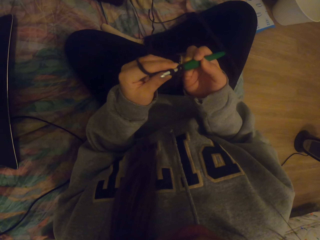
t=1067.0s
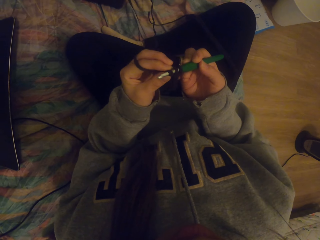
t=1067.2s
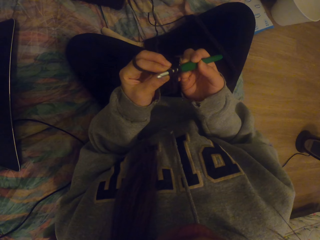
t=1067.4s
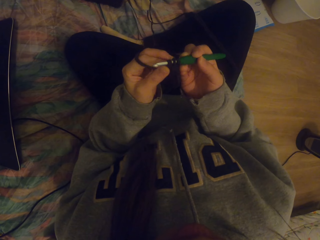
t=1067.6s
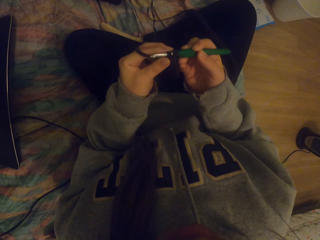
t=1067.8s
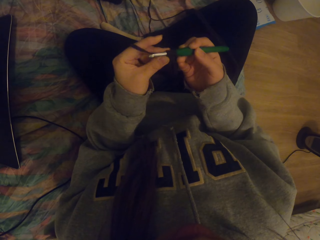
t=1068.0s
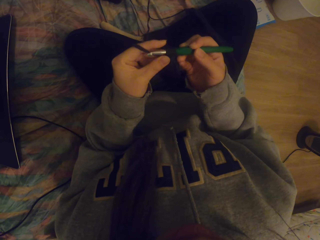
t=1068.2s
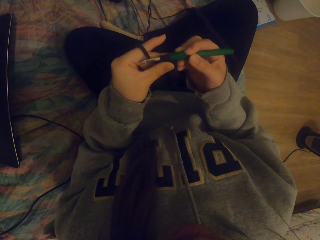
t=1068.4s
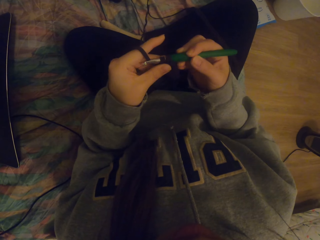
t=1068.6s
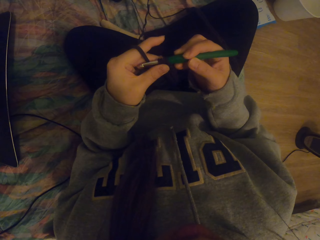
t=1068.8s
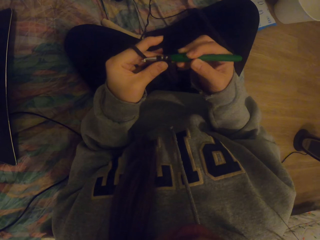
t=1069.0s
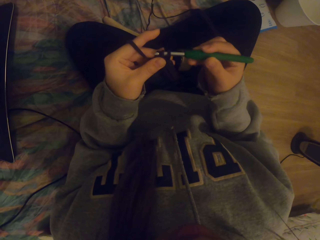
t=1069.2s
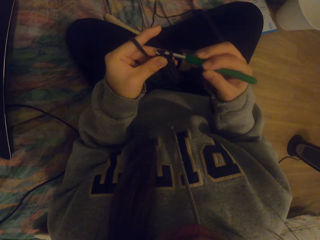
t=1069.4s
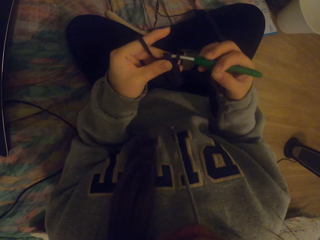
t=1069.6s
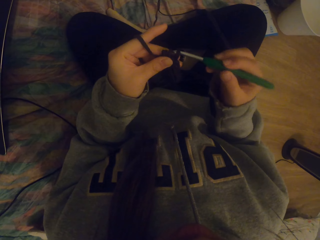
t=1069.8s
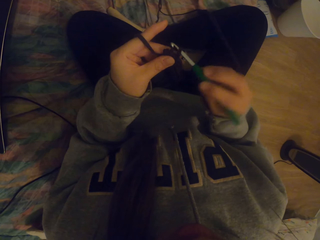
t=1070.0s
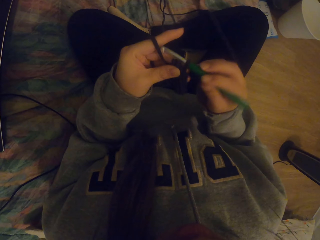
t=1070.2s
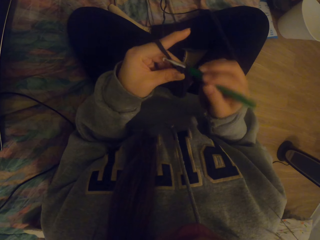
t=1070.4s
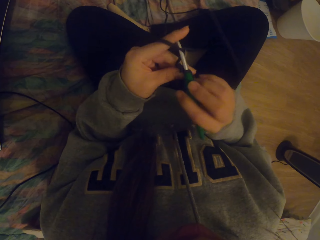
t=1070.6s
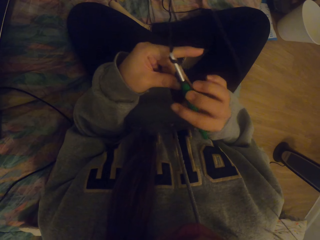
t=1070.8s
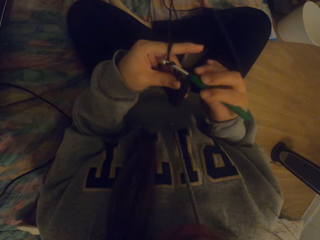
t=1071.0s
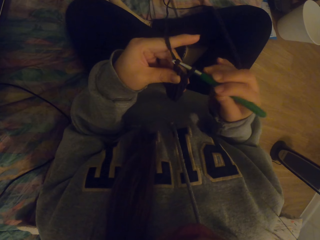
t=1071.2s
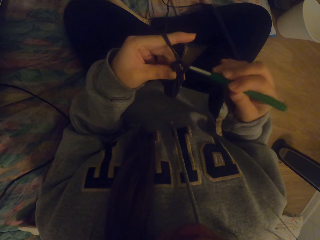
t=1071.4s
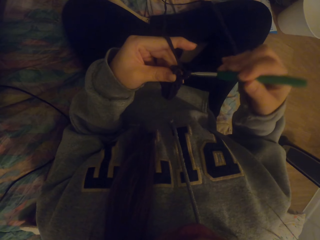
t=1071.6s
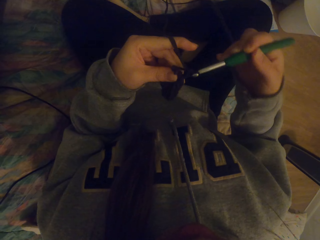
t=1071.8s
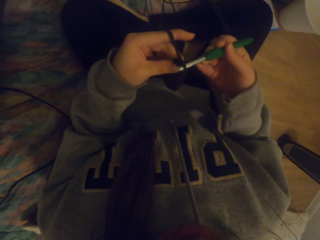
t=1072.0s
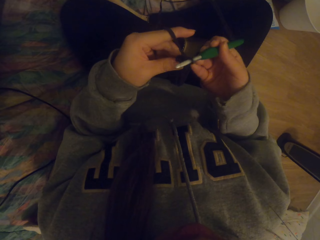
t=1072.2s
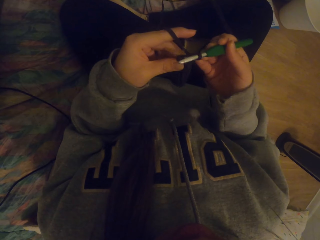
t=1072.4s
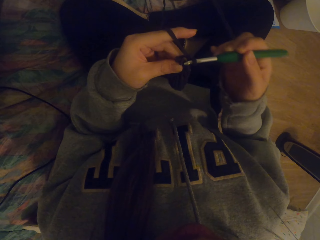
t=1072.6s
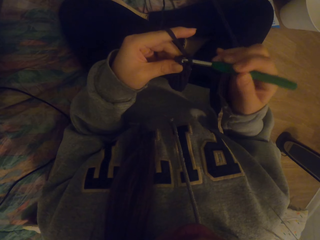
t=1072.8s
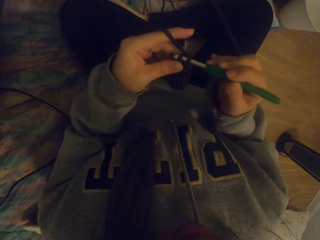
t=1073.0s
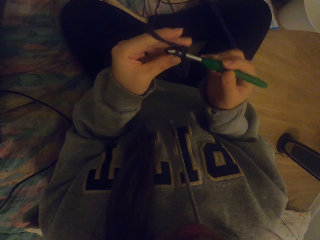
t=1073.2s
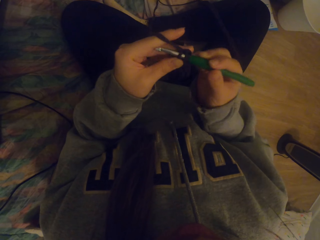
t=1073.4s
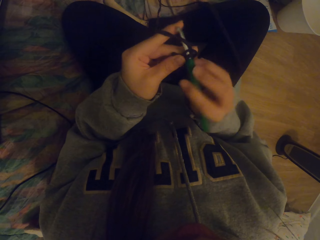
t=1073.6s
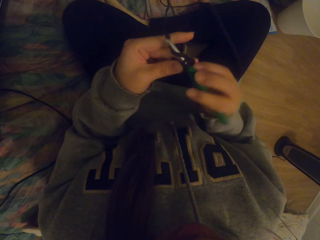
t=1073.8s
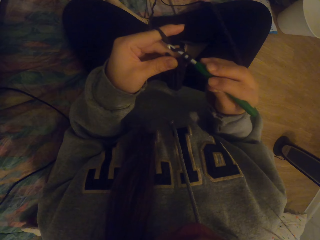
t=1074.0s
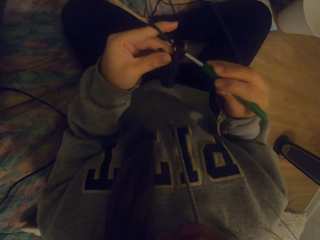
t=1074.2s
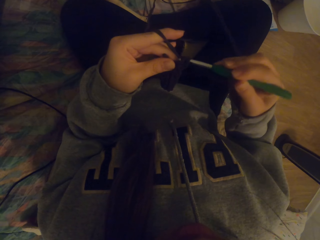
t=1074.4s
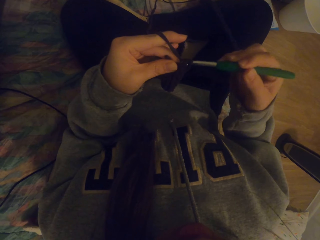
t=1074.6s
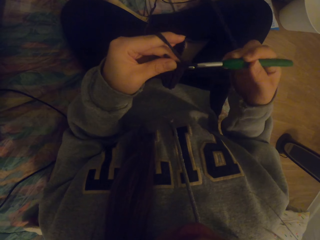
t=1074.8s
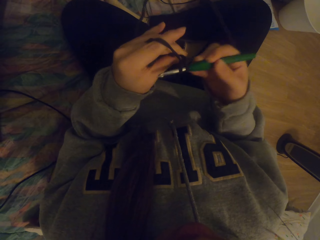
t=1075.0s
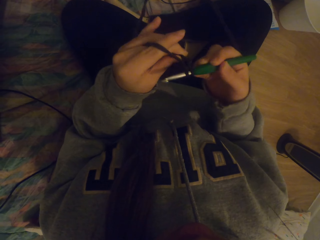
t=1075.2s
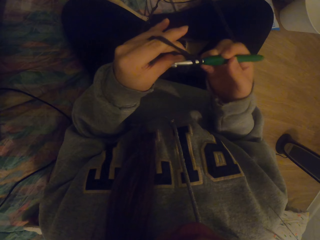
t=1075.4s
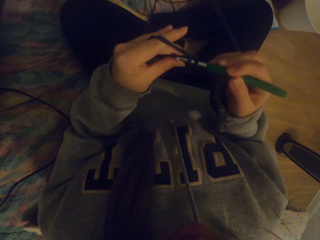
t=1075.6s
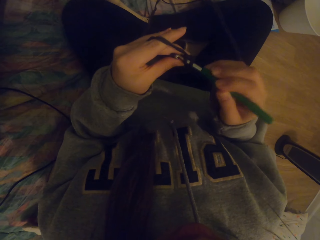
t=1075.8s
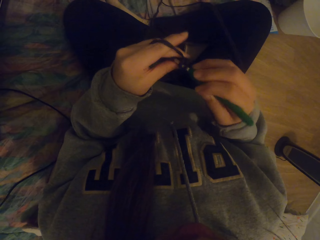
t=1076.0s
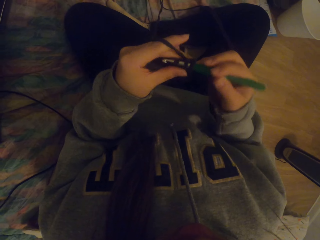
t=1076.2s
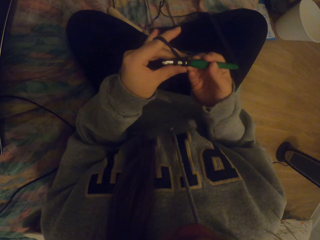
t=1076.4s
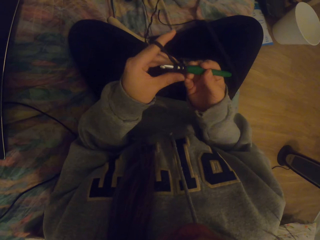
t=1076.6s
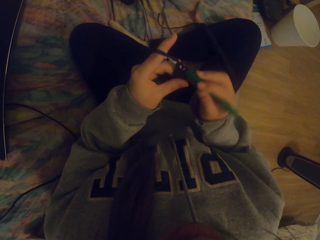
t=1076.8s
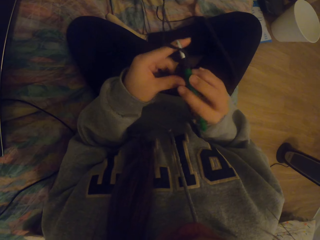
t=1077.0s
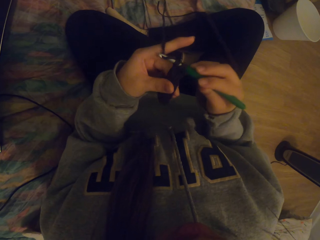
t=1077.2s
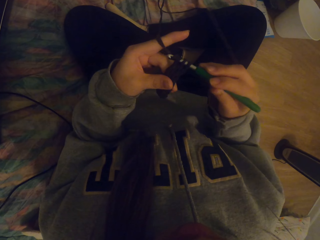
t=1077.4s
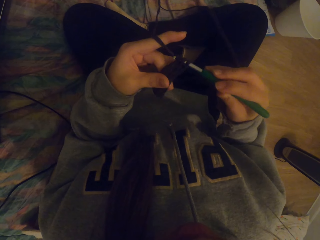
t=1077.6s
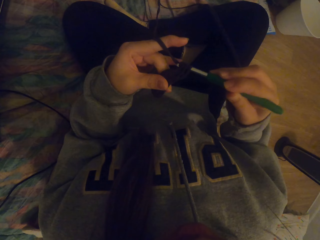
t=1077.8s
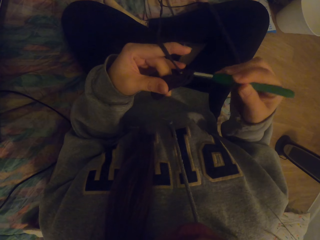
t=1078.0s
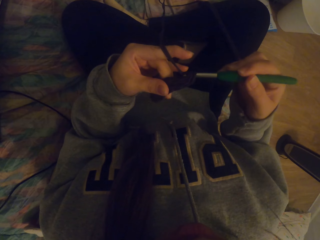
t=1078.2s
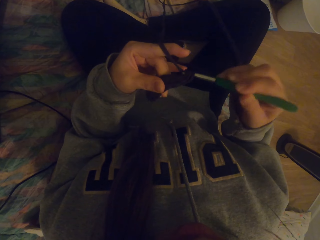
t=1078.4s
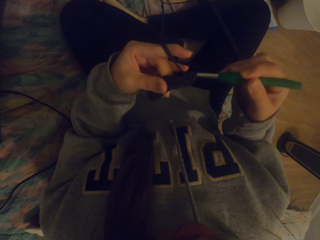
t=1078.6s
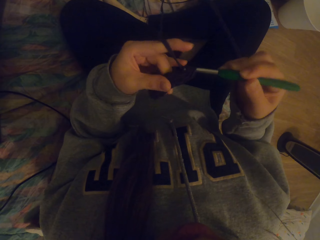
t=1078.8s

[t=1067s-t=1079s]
The camera wearer crochets fabric.

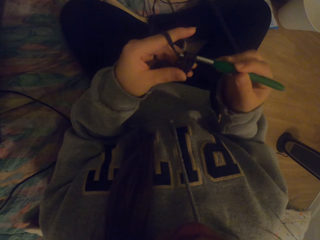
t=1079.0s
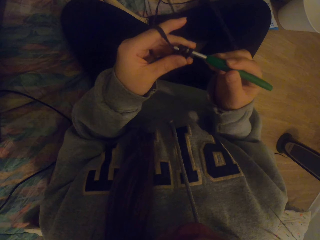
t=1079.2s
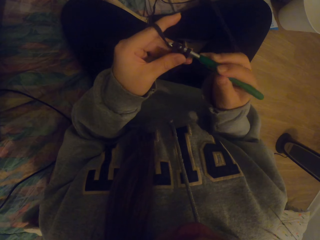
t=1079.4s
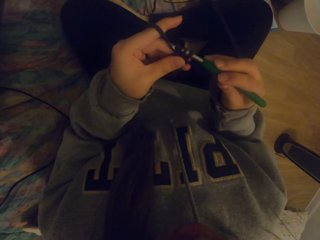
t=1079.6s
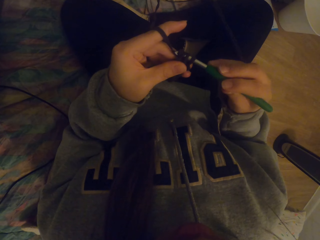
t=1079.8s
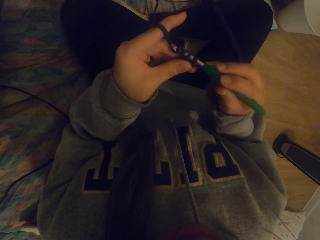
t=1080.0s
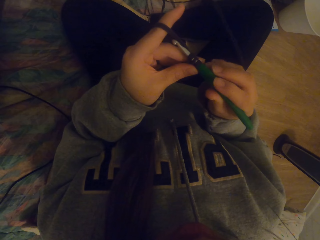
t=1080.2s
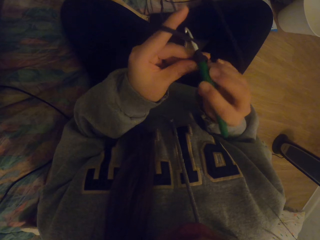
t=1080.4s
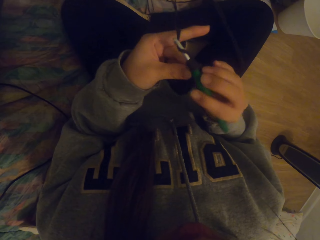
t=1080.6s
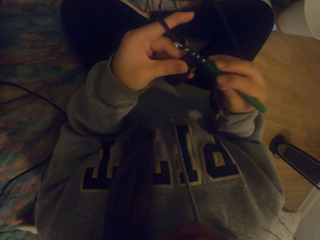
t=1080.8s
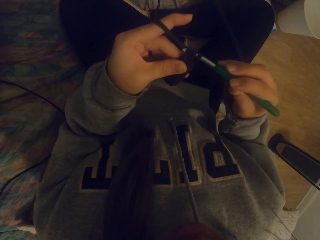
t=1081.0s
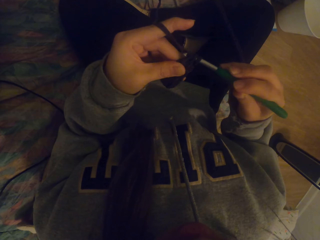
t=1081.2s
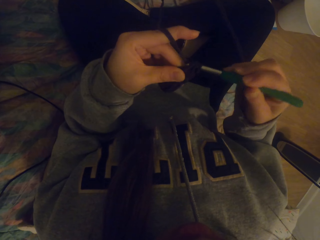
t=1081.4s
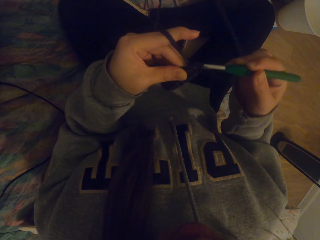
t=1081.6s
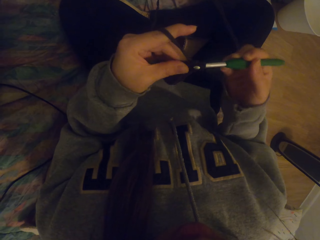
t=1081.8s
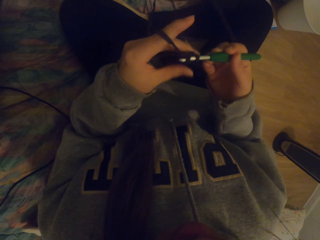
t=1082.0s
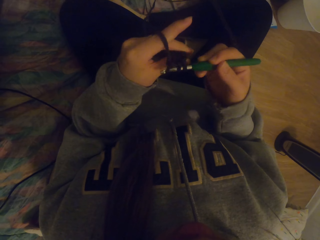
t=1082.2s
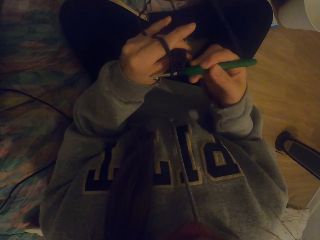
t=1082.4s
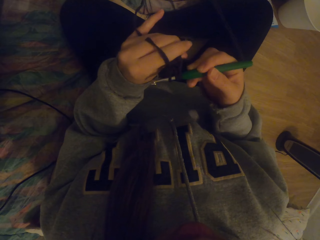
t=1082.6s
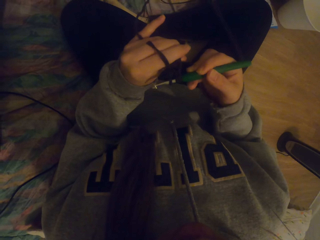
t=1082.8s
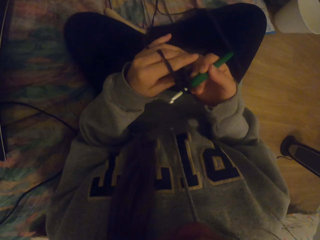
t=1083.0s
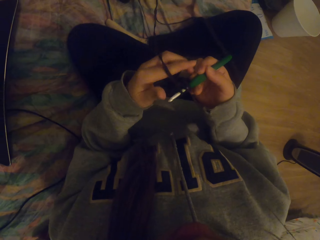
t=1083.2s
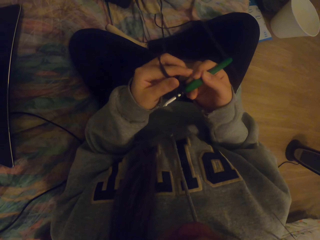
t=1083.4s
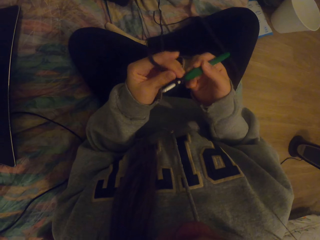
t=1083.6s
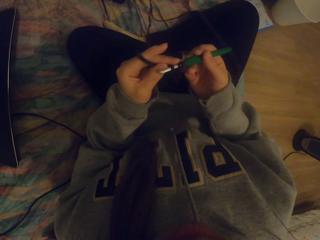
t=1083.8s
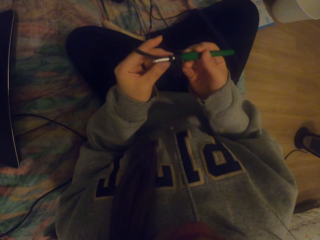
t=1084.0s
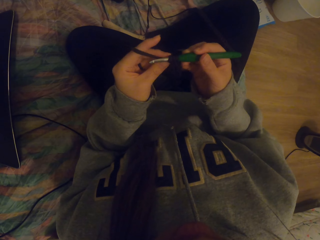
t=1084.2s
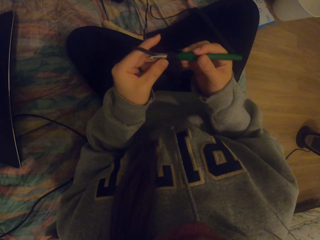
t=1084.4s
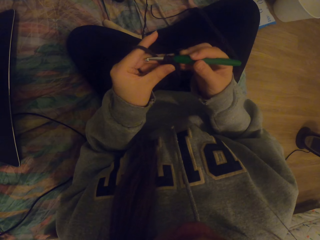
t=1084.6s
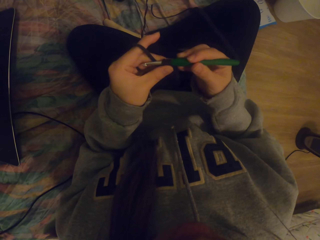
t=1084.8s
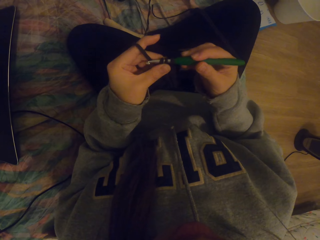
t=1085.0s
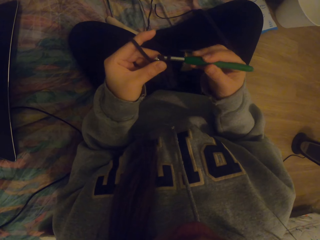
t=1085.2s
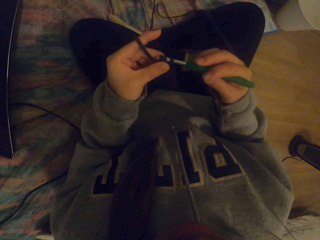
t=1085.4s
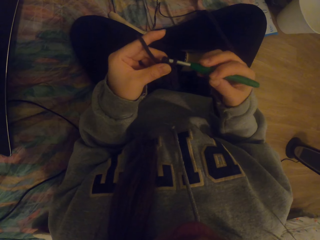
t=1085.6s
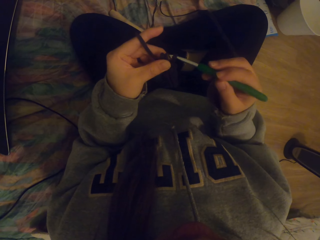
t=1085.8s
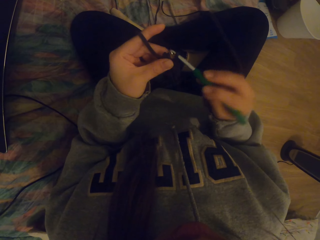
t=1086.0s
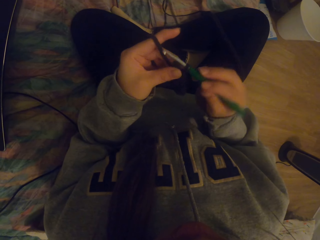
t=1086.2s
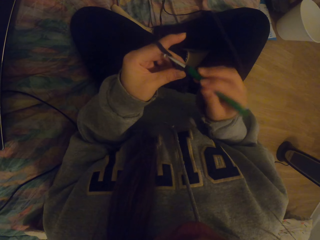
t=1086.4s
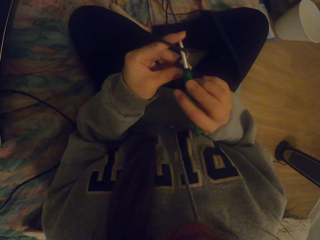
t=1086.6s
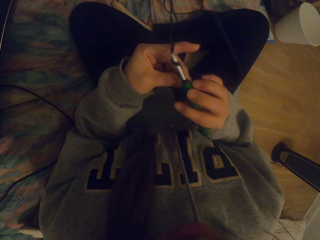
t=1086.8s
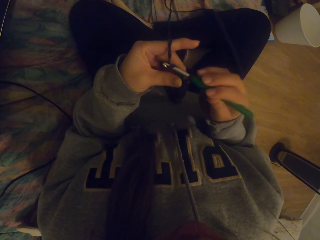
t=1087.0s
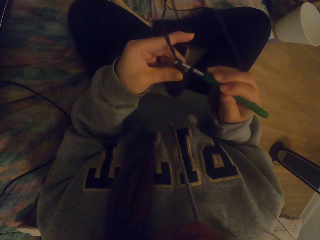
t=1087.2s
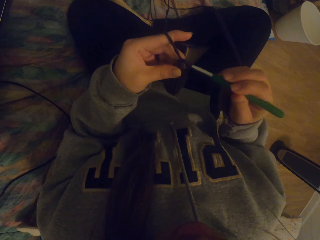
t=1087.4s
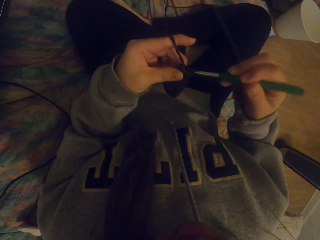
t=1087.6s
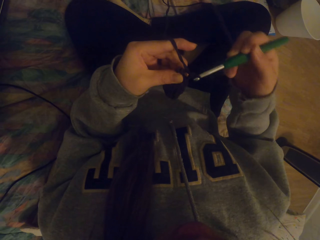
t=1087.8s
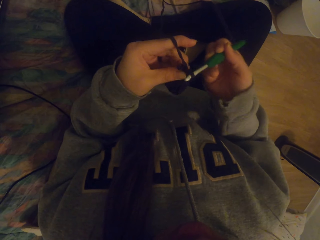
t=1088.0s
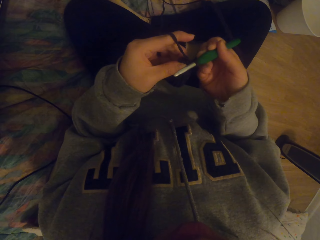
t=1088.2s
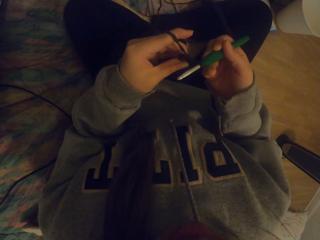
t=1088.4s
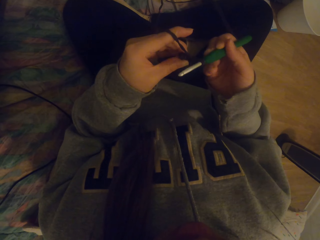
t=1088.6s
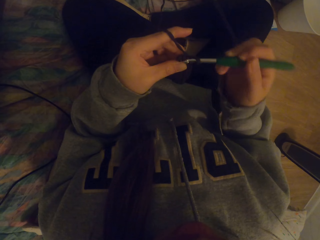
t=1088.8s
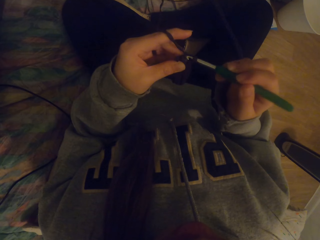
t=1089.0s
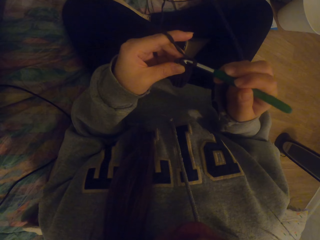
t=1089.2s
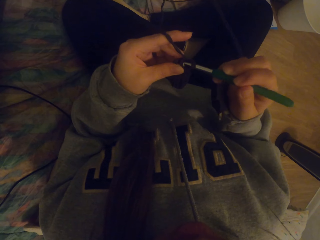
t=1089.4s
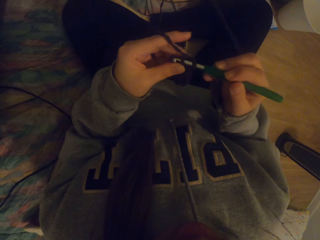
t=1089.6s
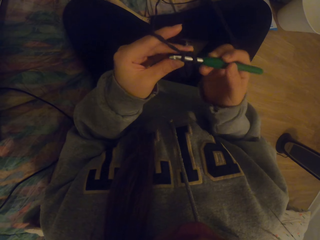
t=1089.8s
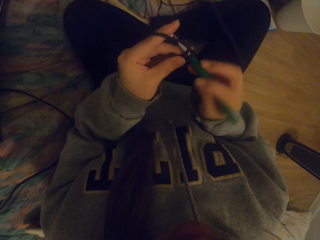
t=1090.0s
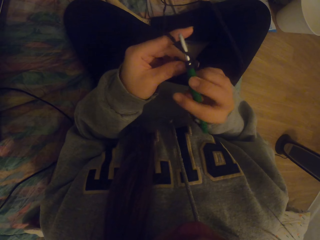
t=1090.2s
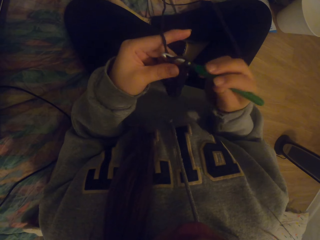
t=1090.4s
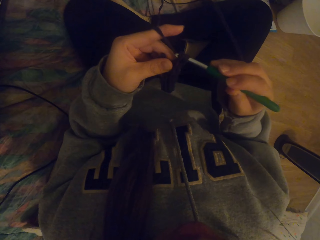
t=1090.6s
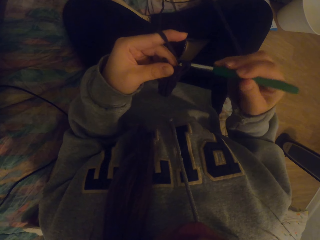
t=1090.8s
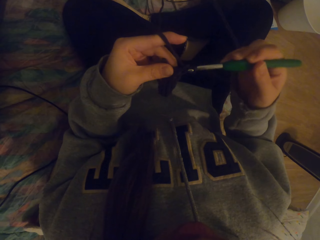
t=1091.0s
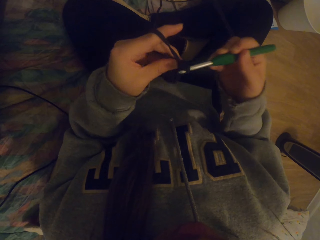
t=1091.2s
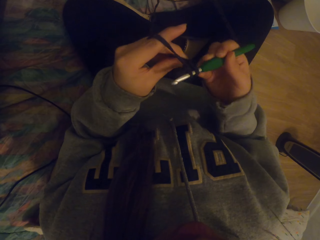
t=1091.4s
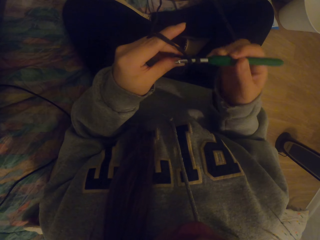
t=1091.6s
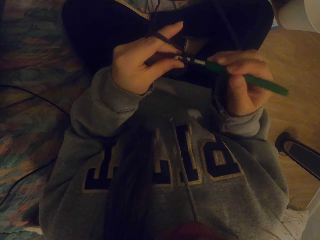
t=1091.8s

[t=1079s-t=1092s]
The camera wearer straightens the crochet. They tighten fabric on the crochet. They crochet the fabric with a crochet hook.
